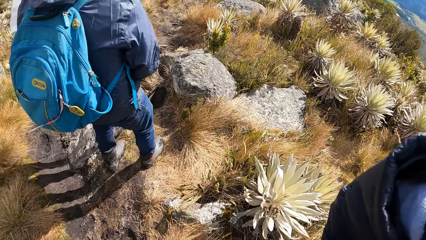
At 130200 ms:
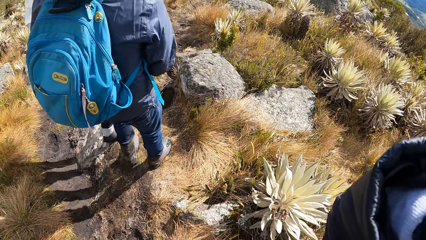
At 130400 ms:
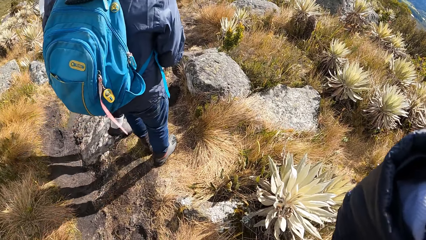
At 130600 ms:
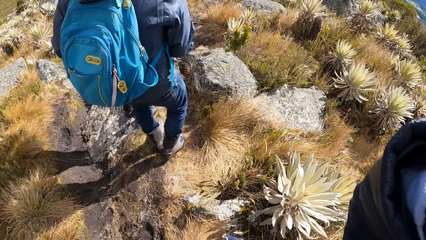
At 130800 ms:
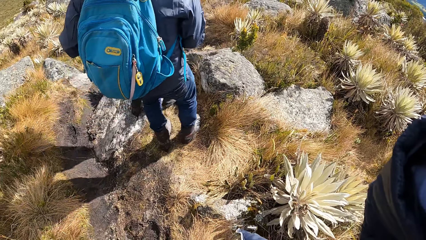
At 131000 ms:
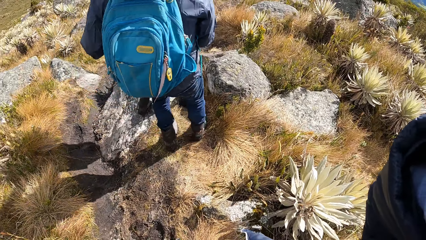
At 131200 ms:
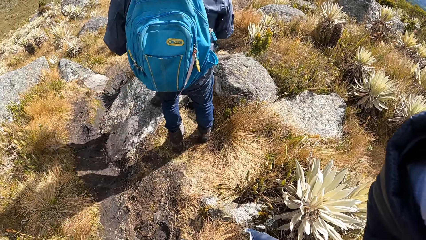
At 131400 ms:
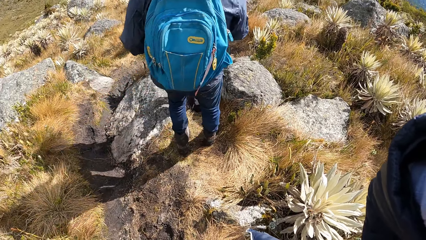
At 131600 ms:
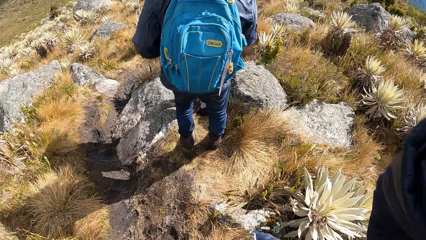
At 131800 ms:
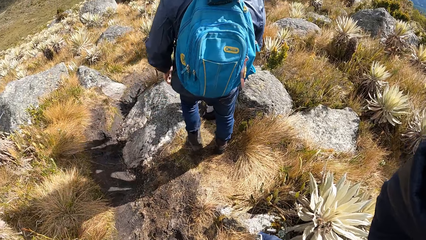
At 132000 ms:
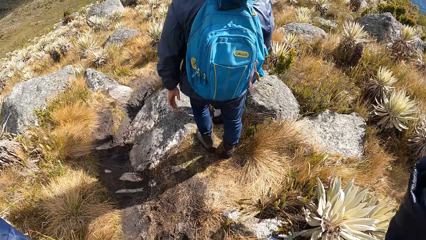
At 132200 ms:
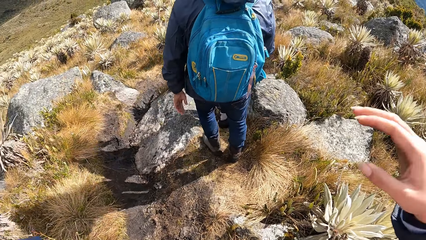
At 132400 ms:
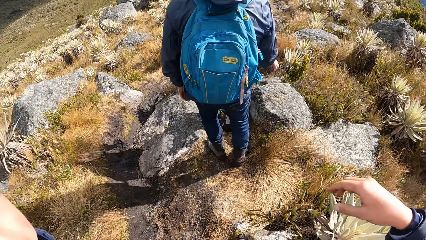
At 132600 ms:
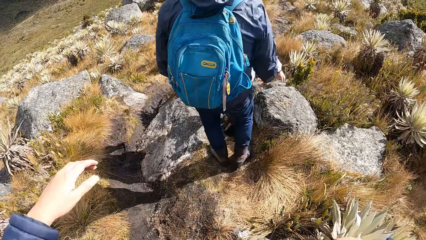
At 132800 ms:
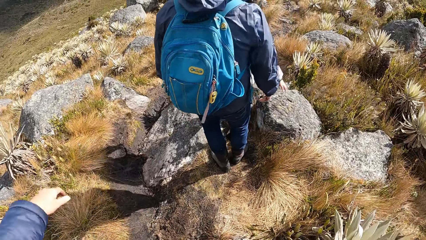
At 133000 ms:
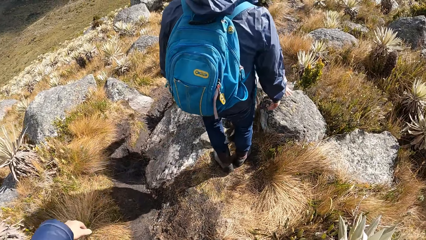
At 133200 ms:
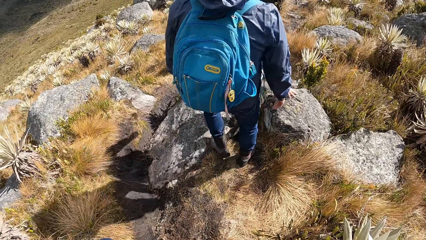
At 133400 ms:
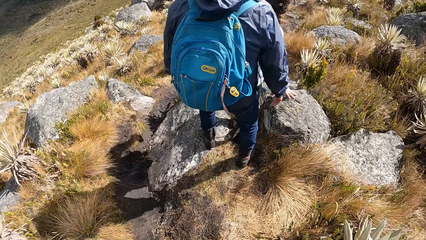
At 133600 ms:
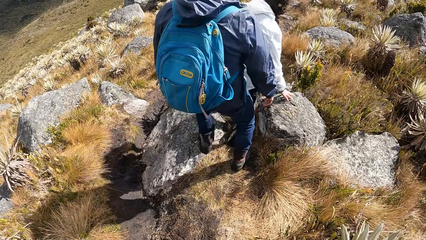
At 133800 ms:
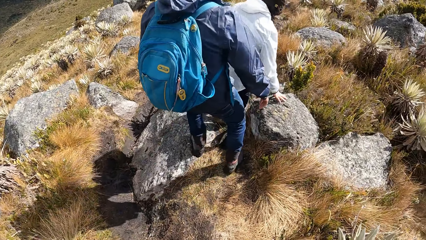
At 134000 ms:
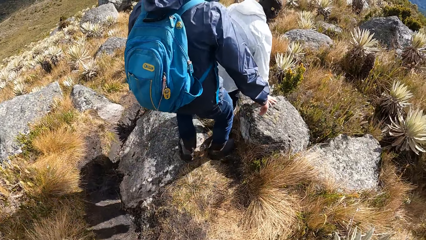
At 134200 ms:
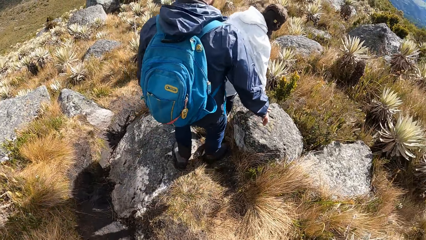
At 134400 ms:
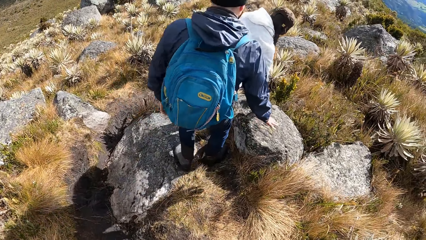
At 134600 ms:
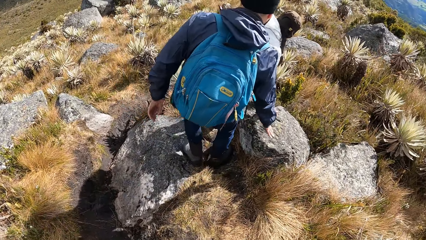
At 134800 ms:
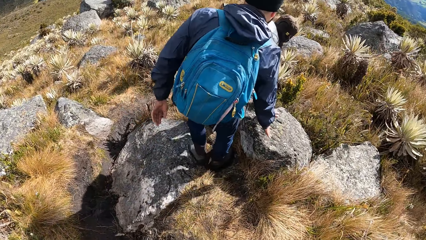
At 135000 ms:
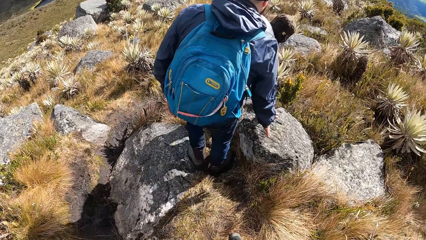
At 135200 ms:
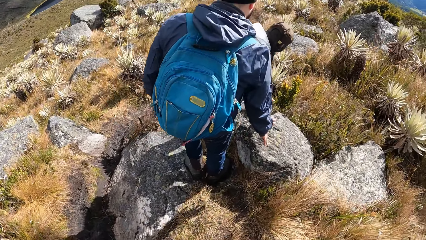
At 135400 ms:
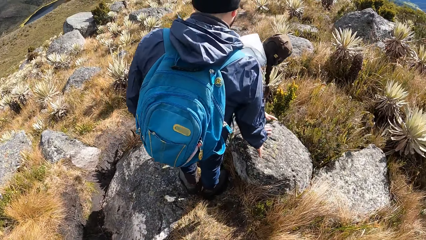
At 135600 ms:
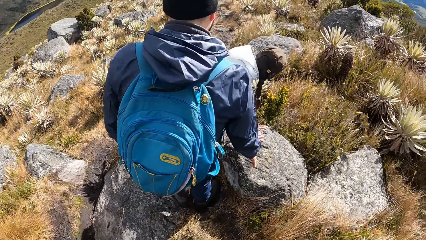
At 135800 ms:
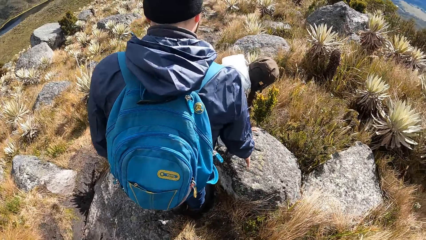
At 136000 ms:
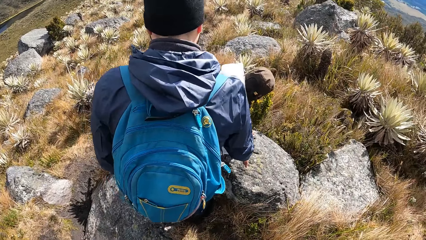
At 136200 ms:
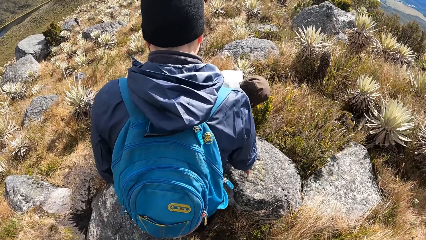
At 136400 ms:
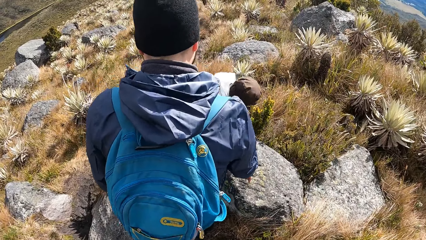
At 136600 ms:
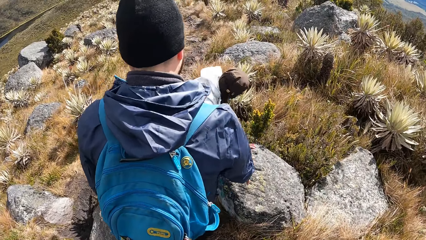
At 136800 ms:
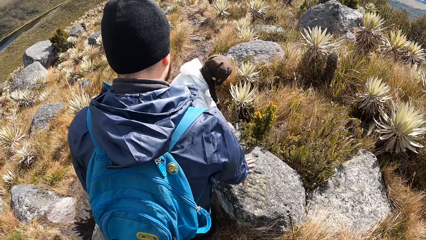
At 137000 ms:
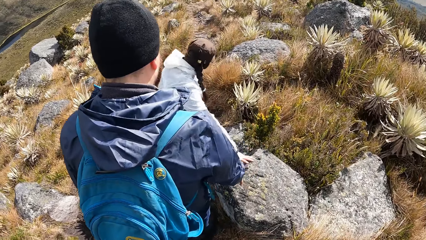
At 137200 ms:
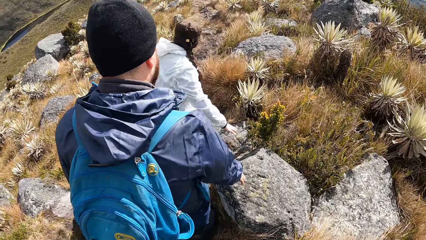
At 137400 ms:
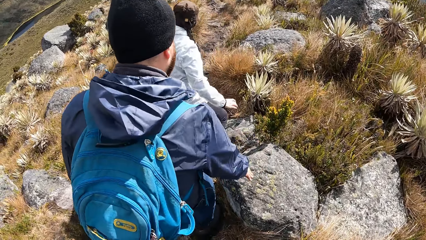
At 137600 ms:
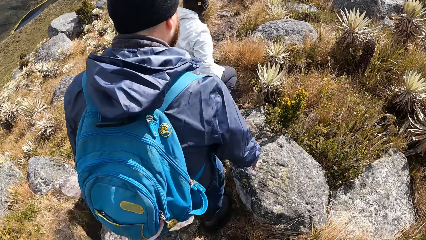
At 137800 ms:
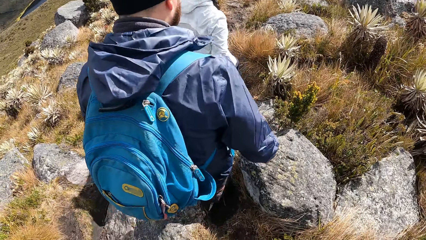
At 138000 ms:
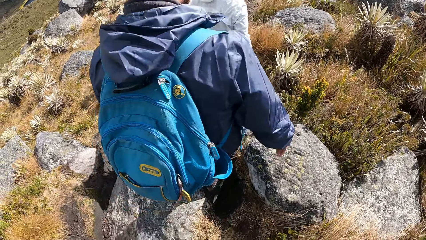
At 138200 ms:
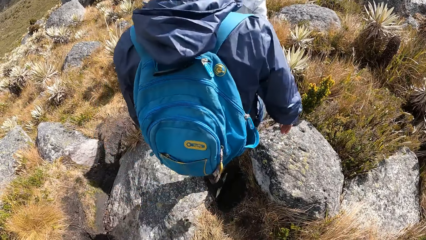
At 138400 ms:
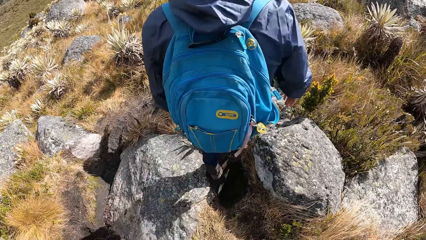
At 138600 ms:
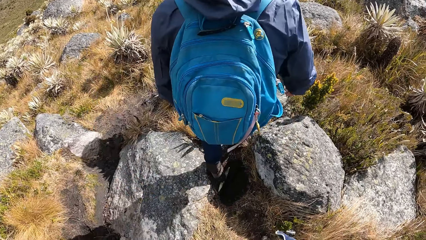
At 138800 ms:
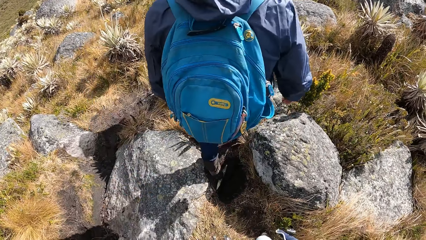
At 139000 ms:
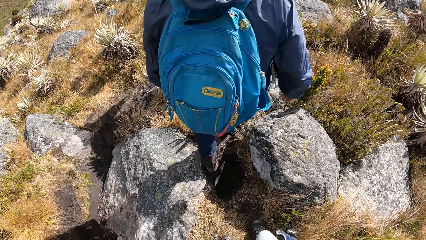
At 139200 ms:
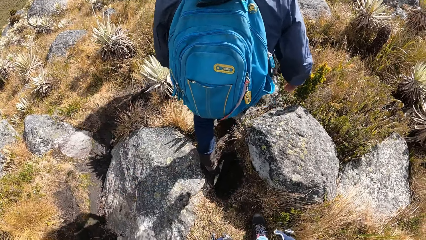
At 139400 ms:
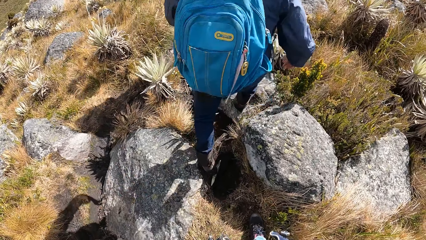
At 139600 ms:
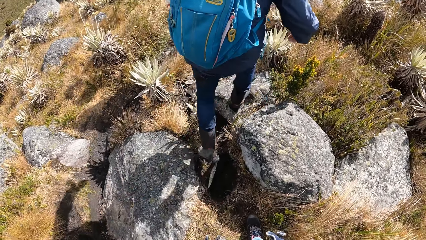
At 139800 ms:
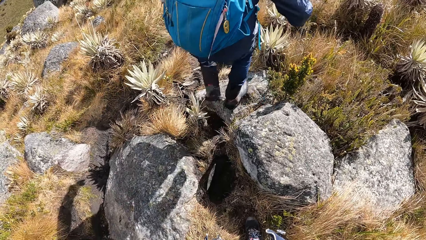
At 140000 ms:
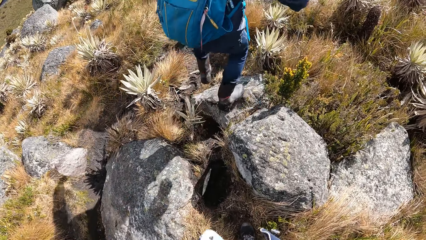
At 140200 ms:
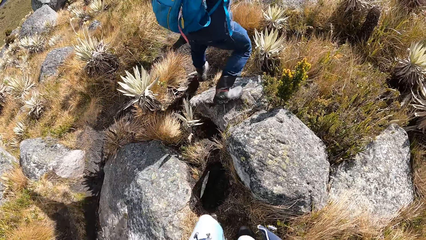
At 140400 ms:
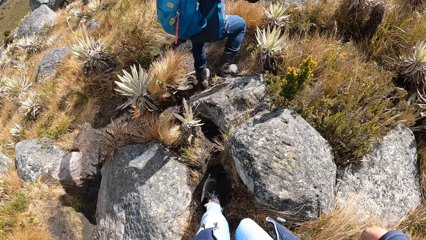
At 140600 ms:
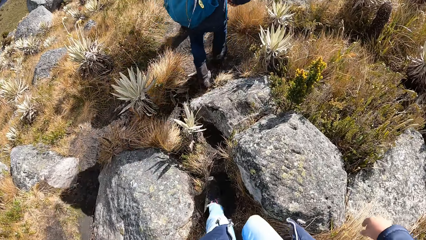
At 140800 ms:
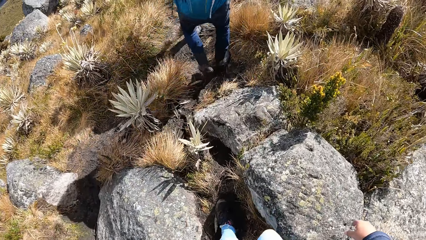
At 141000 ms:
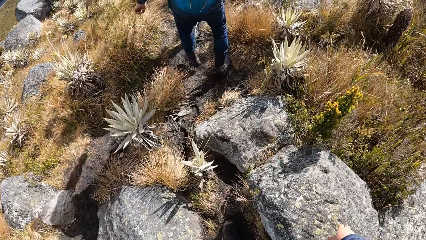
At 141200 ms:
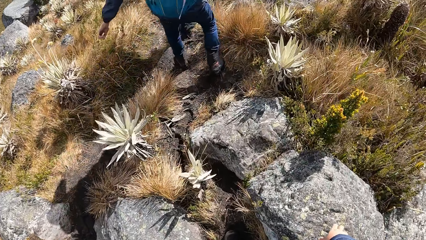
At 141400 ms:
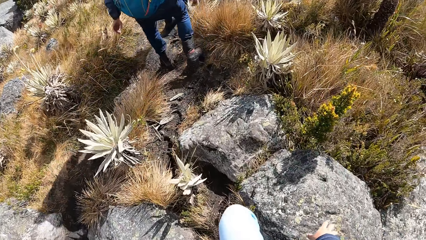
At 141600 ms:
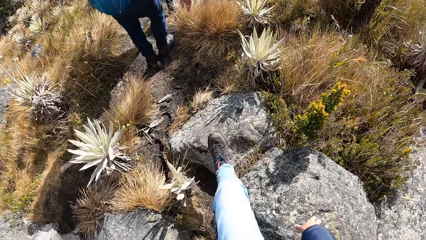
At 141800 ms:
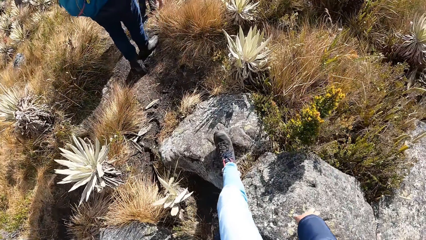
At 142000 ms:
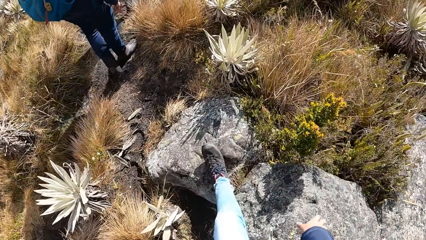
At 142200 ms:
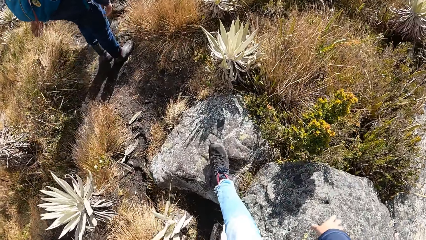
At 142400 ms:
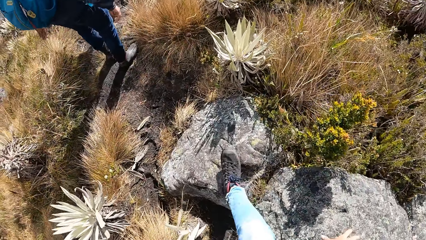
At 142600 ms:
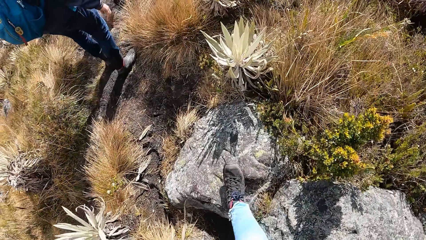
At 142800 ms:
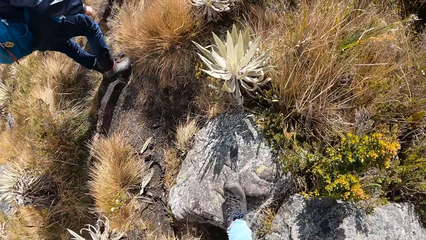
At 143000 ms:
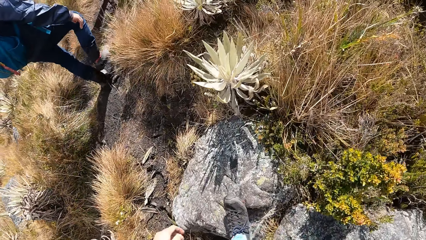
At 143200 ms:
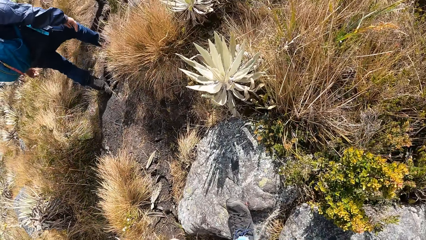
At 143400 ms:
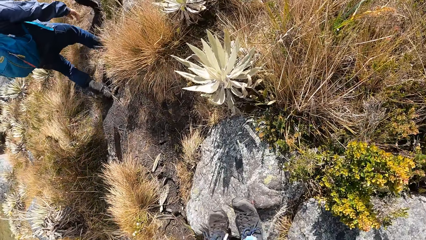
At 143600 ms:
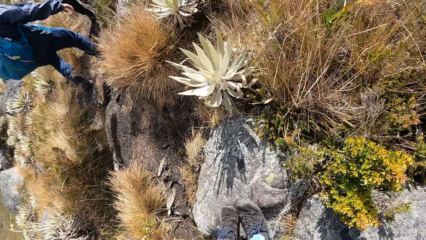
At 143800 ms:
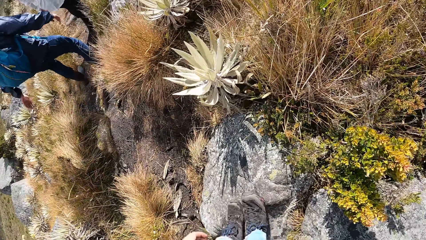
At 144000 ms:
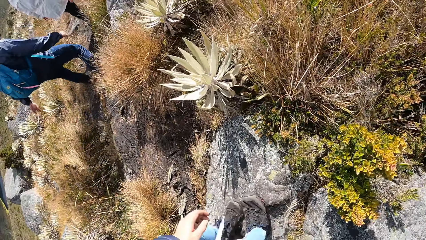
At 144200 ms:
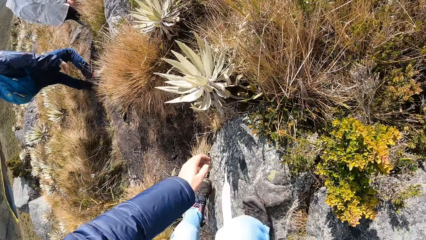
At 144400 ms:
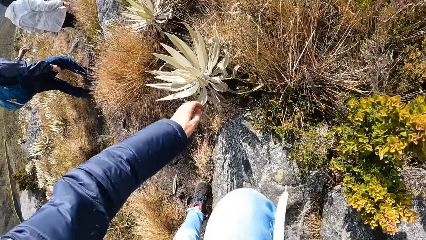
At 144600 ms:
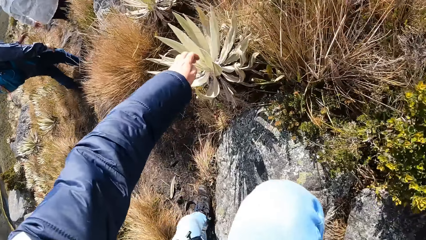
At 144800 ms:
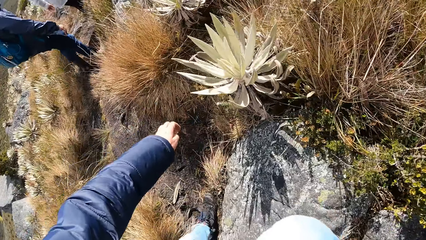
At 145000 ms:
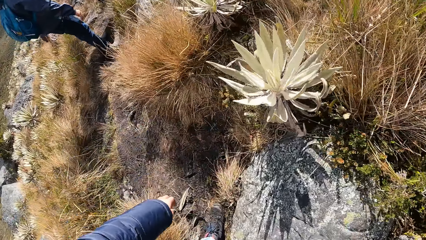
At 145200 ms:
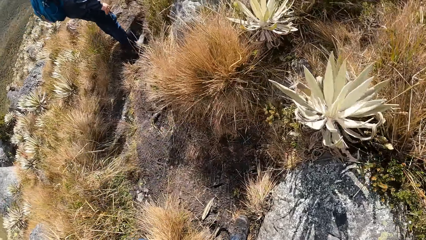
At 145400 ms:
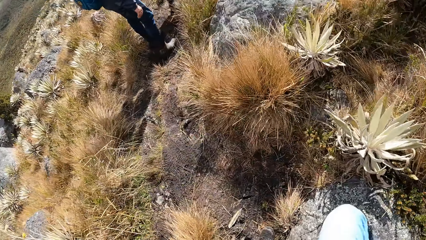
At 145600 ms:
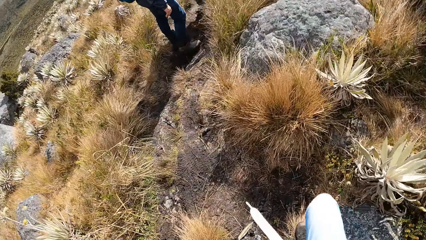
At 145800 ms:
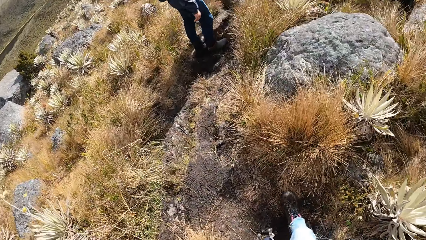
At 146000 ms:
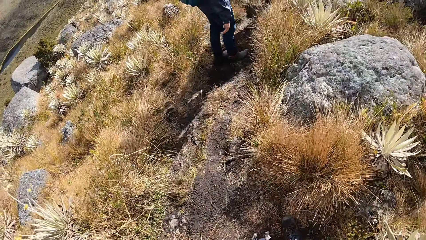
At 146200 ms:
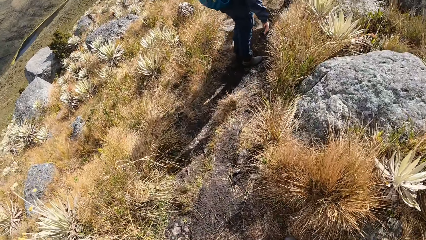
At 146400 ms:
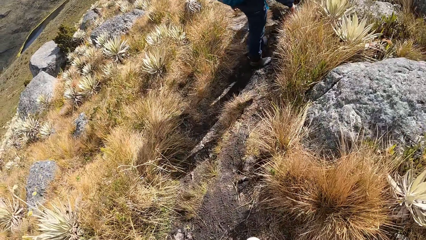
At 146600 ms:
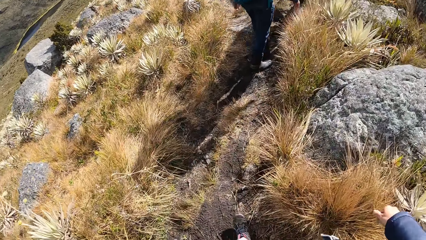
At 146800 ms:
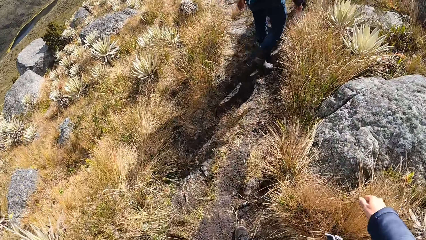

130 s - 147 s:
The lady climbs down the rocks. The camera wearer walks around on a scrubland. The lady puts her hand on the rock. The camera wearer climbs down the rocks. The lady walks around. The man walks around. The camera wearer walks around.
